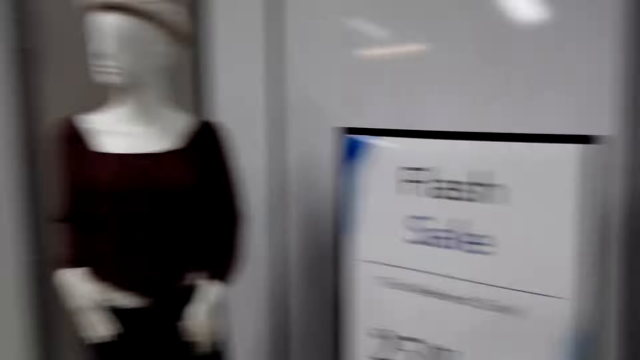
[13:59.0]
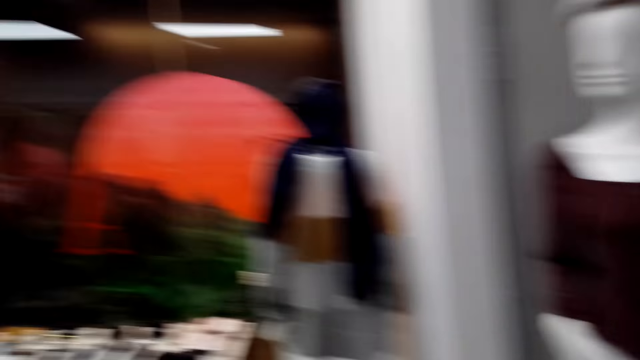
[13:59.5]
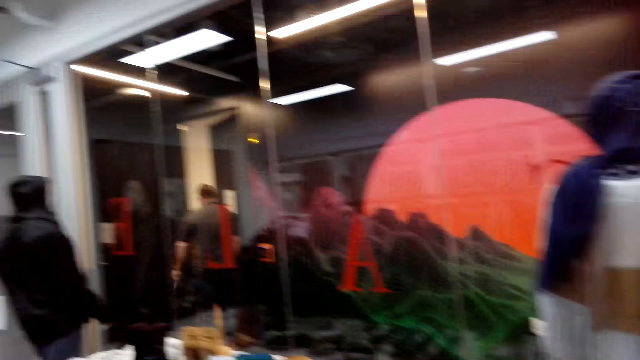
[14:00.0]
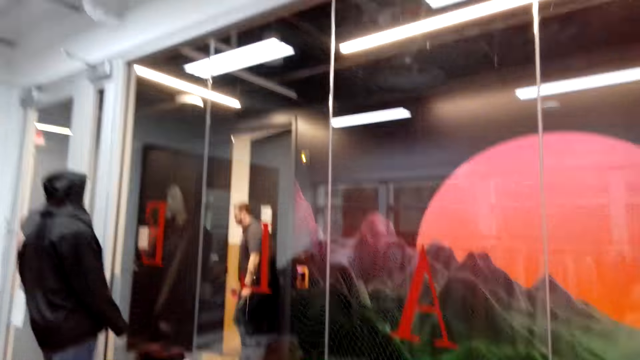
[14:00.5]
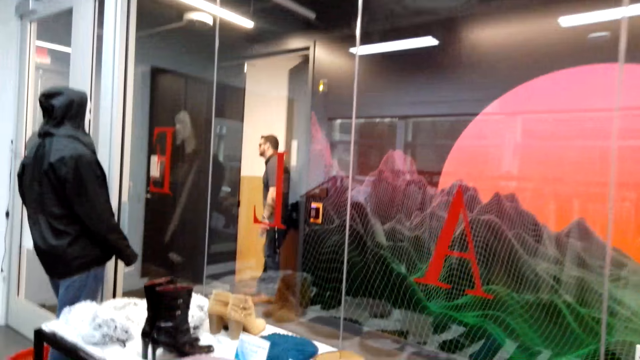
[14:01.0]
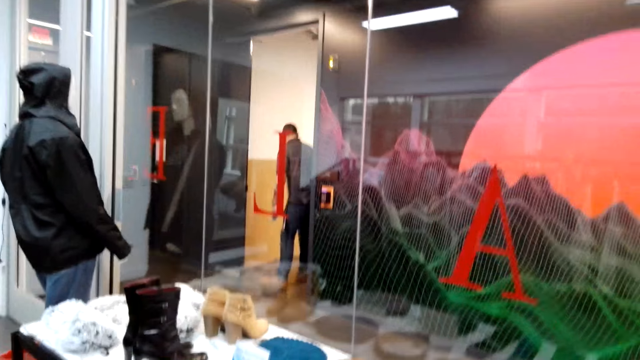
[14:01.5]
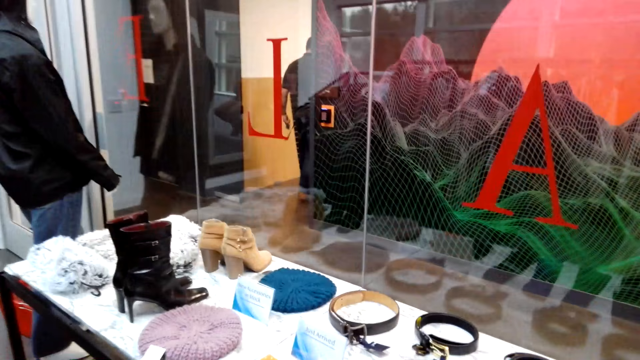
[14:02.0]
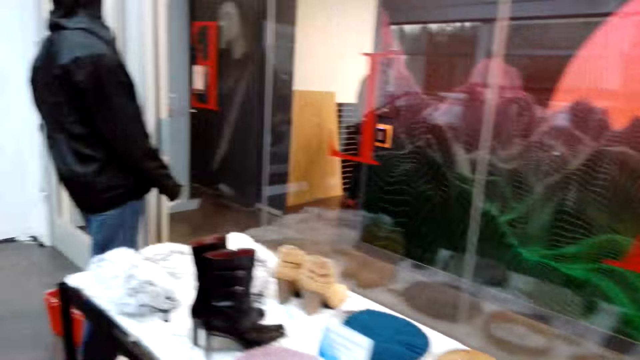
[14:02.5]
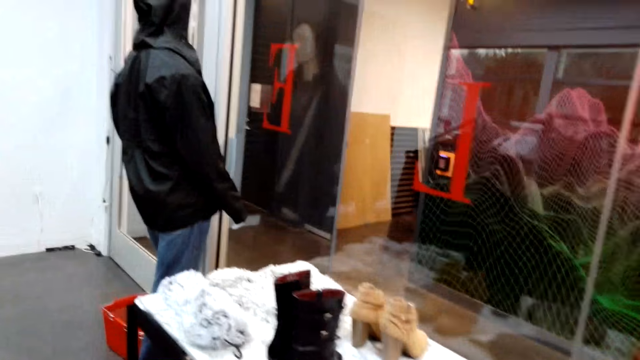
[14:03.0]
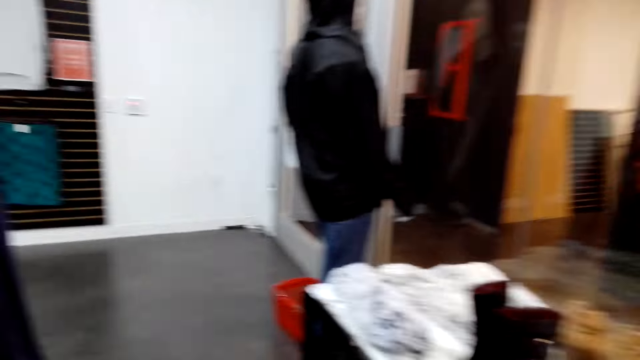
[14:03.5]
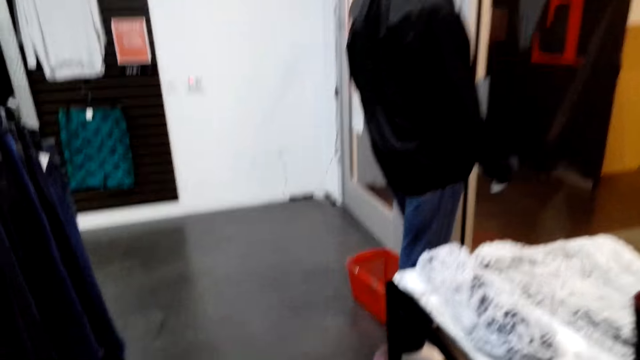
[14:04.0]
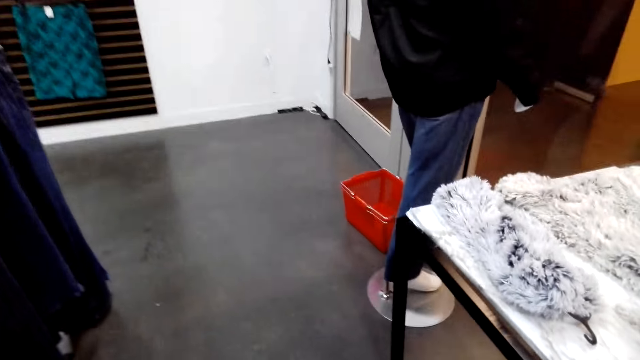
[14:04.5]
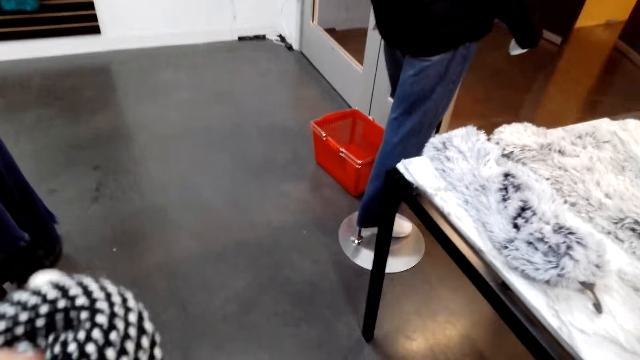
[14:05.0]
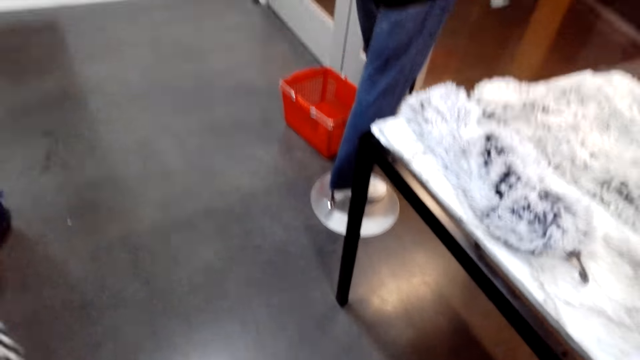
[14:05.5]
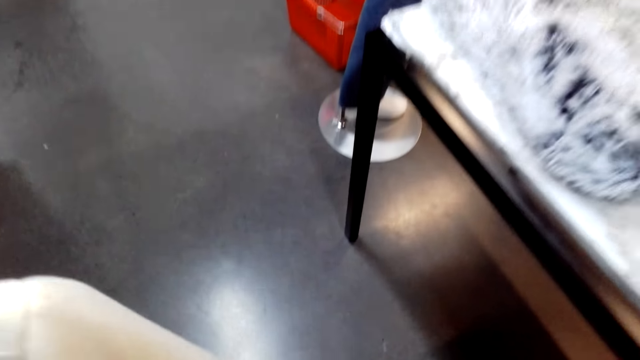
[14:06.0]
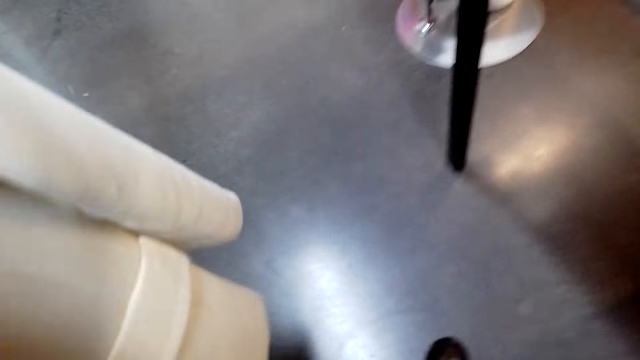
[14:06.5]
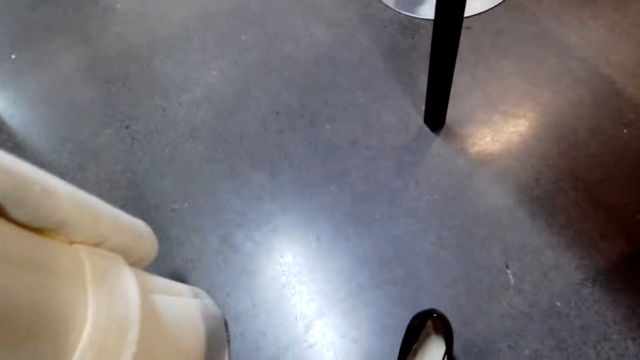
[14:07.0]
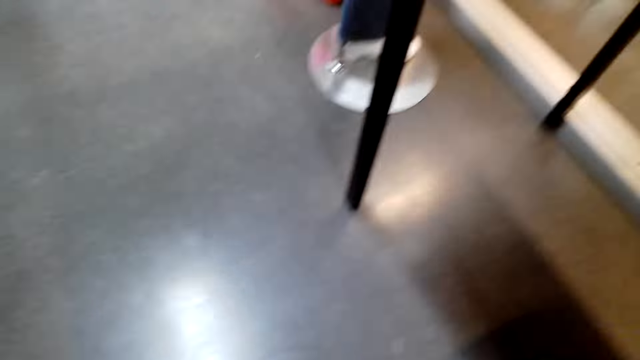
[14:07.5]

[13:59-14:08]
The camera wearer turns left. They move around the room. They walk left. They turn left. They walk forward. They touch the cloth.

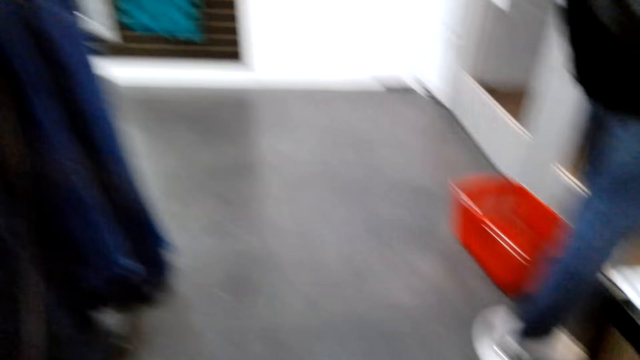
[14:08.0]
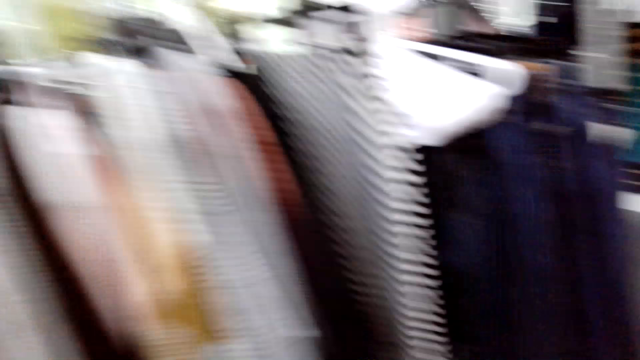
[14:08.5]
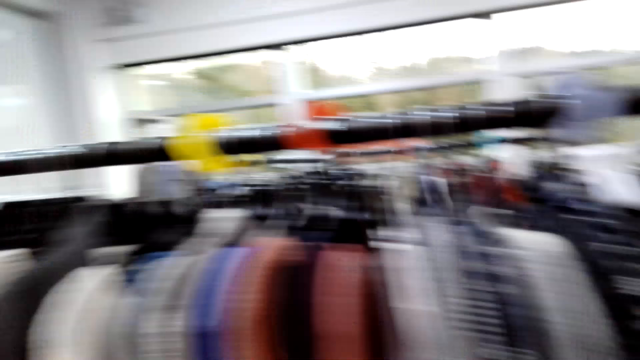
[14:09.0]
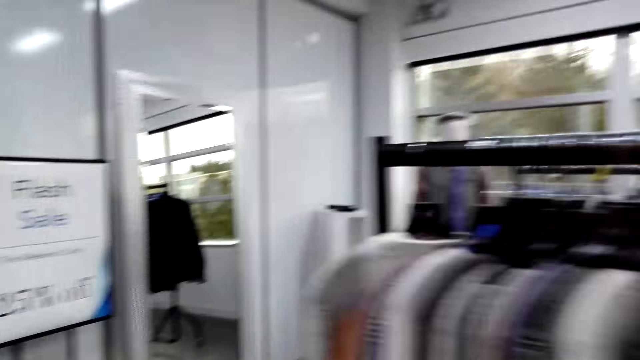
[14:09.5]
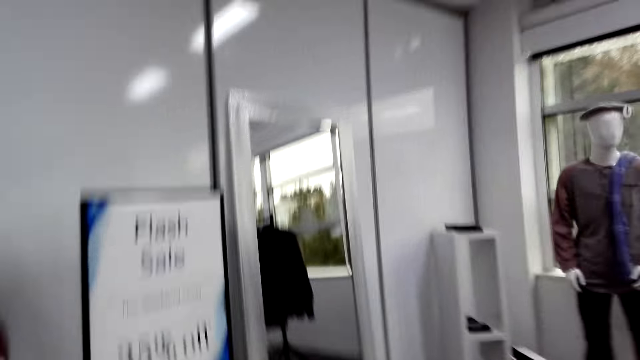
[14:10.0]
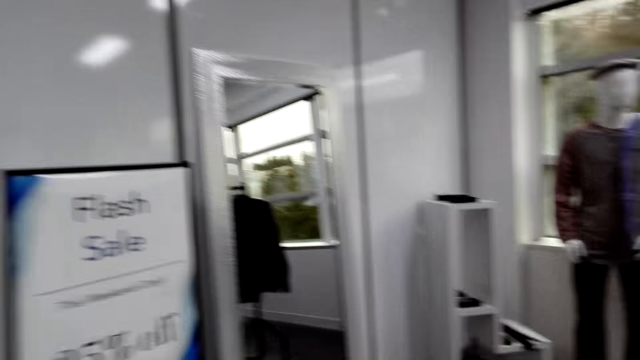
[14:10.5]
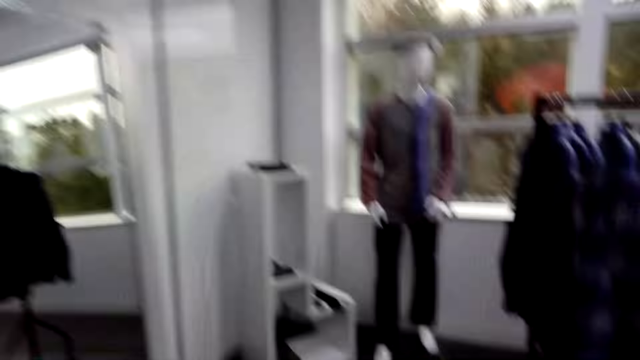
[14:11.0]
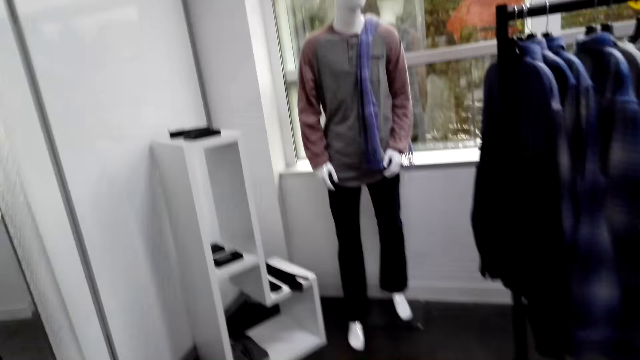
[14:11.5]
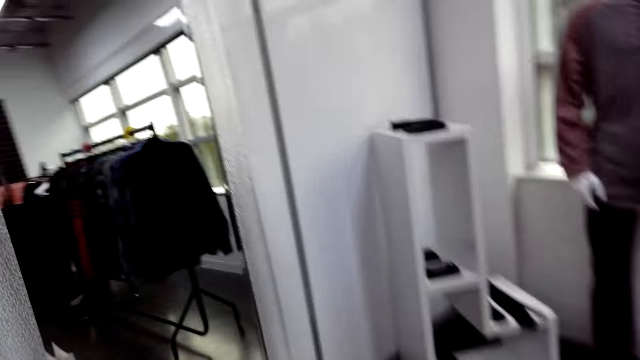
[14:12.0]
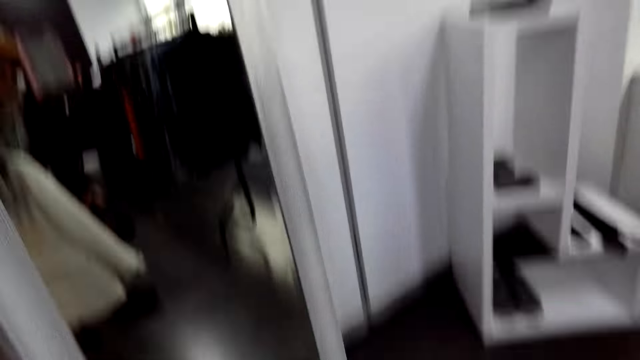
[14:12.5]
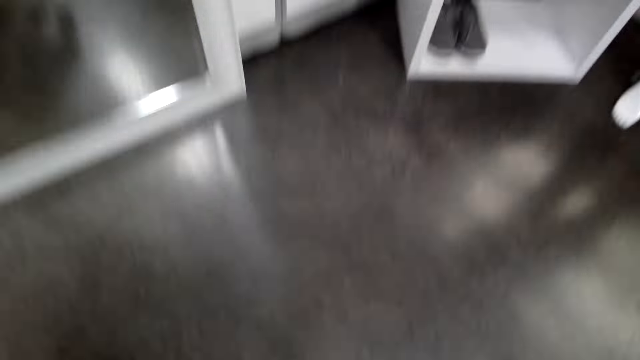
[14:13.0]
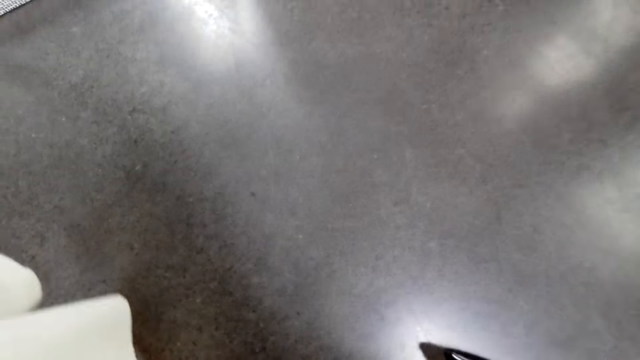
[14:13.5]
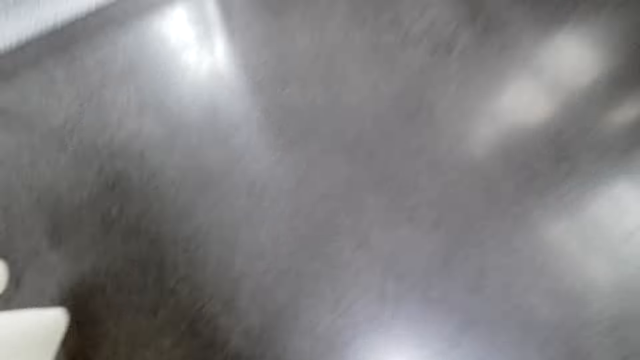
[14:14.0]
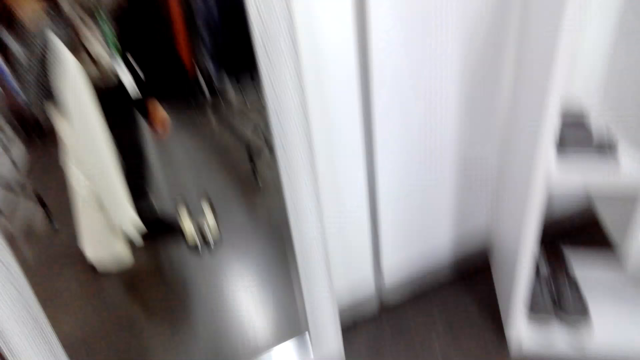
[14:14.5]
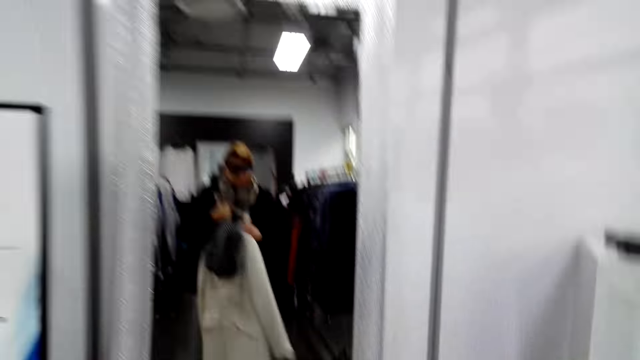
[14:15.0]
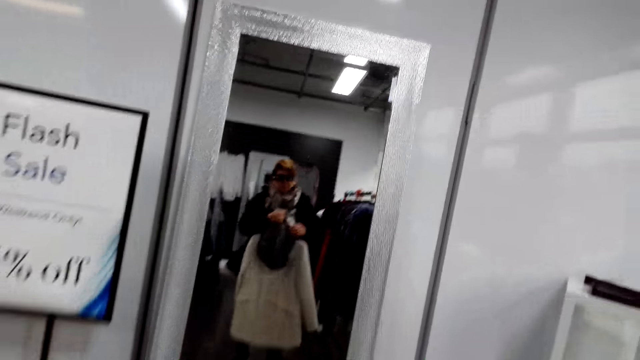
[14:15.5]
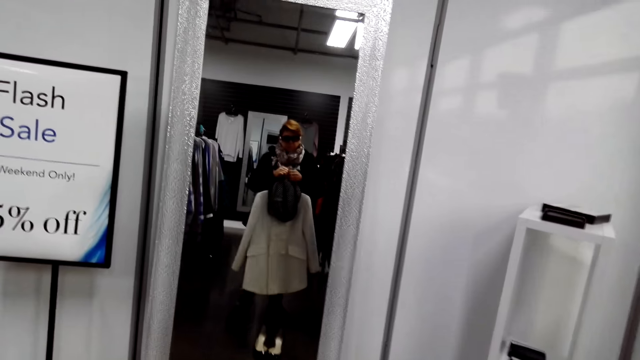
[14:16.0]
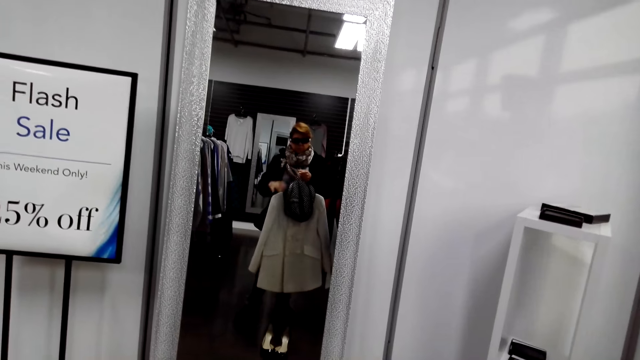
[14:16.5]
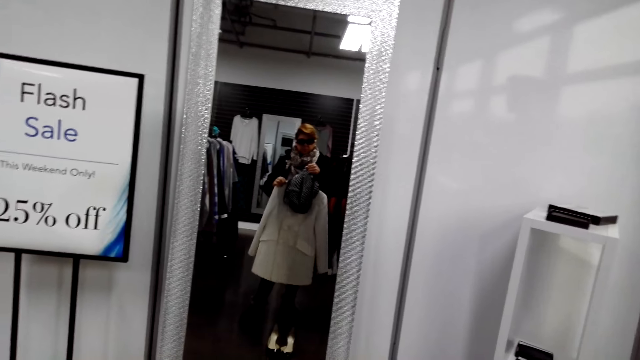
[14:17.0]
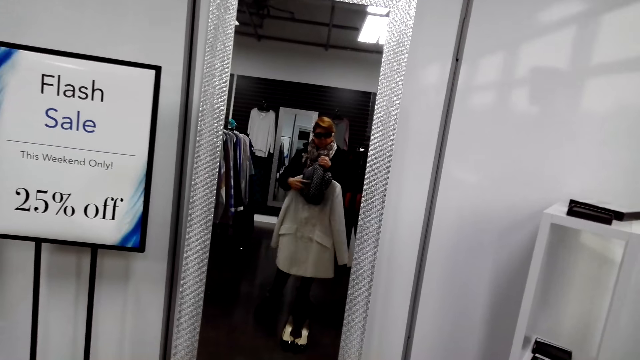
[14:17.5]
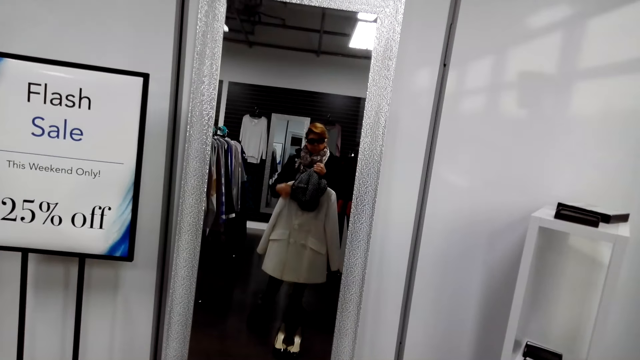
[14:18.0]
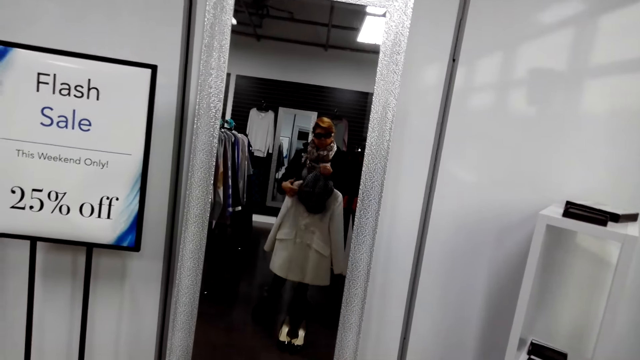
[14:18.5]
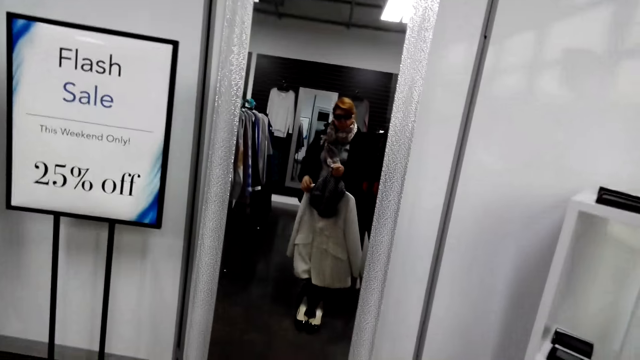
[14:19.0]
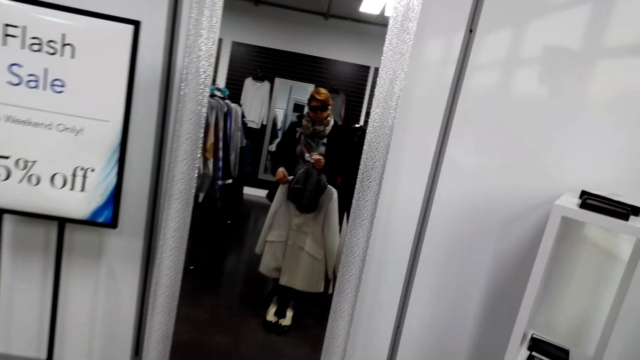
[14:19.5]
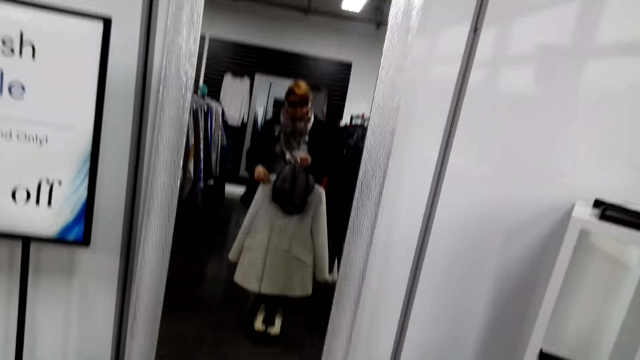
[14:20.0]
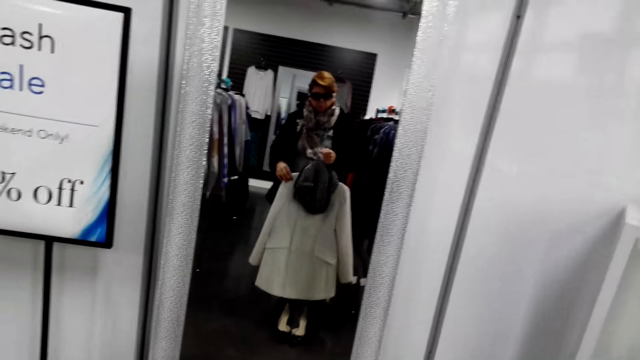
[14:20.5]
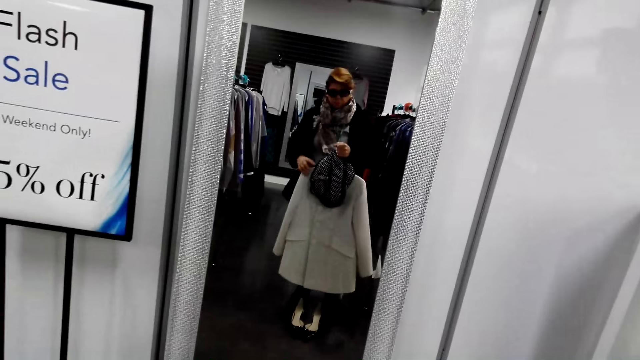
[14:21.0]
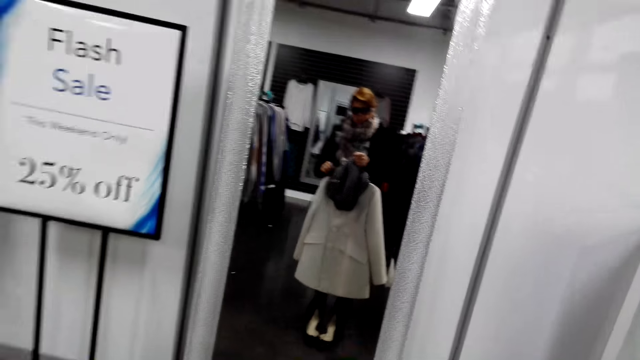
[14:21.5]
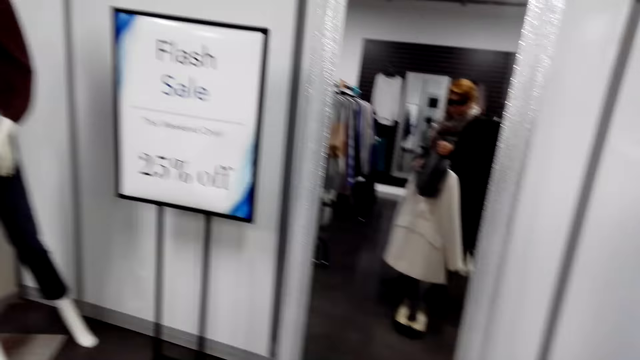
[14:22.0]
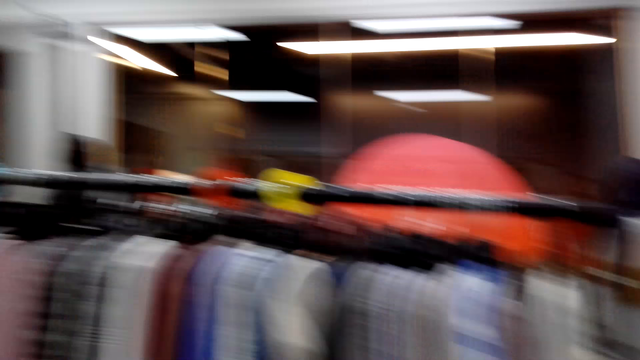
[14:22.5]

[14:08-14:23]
The camera wearer turns back and walks forward. She moves around the room. She turns right, walks forward, and turns left. She walks backwards. She stares at herself in the mirror. She looks at the coat and scarf. She walks forward and turns left.
